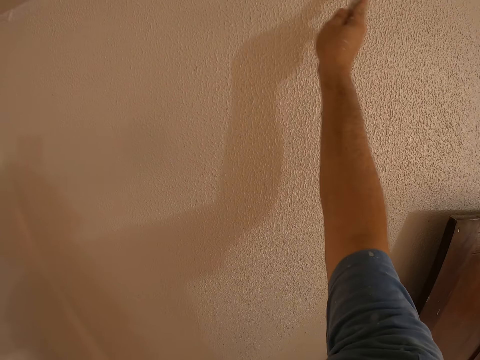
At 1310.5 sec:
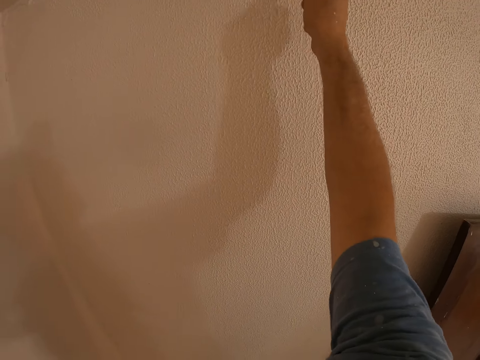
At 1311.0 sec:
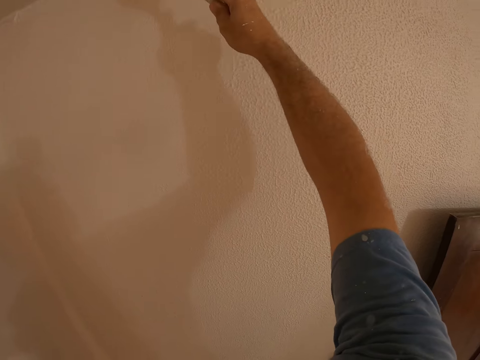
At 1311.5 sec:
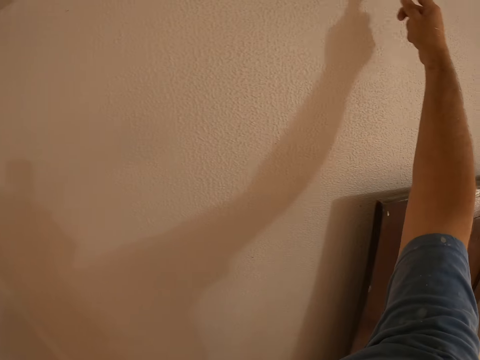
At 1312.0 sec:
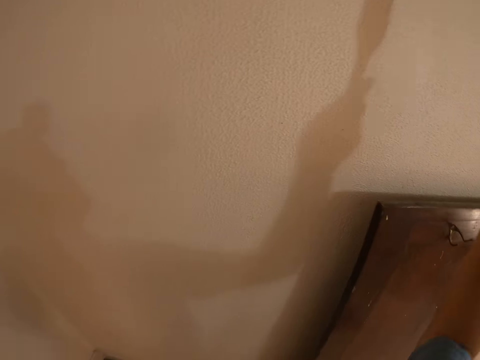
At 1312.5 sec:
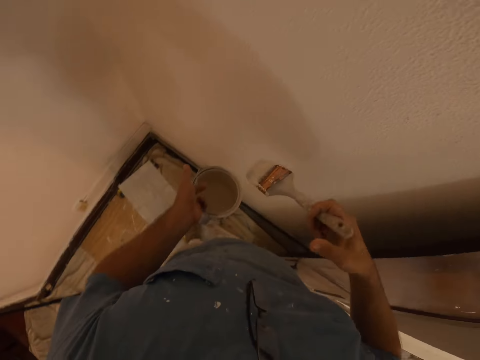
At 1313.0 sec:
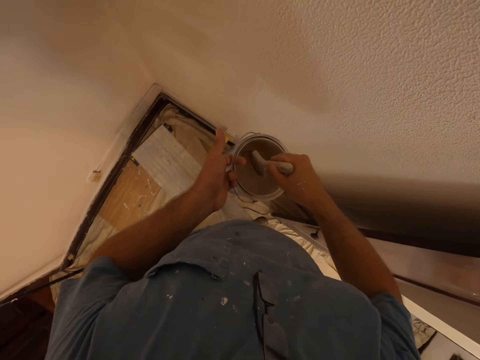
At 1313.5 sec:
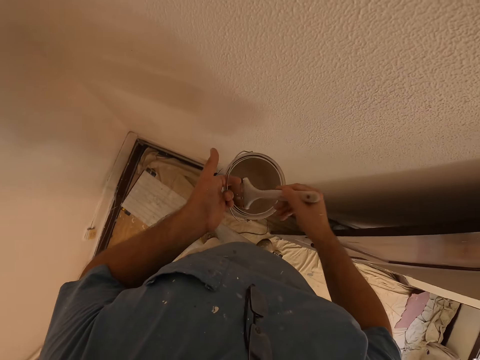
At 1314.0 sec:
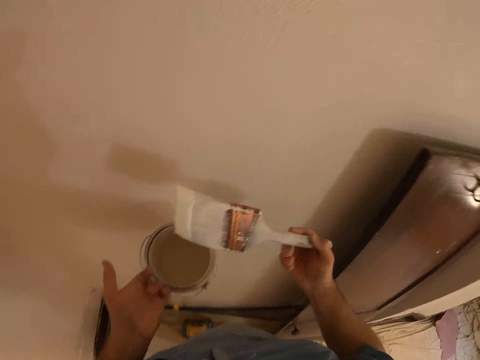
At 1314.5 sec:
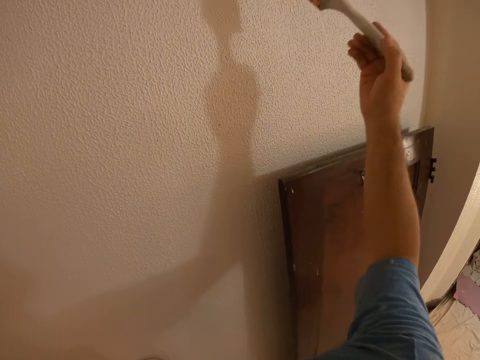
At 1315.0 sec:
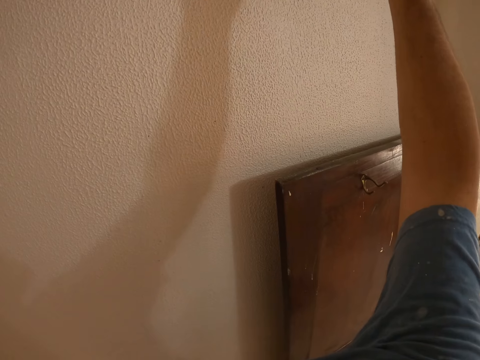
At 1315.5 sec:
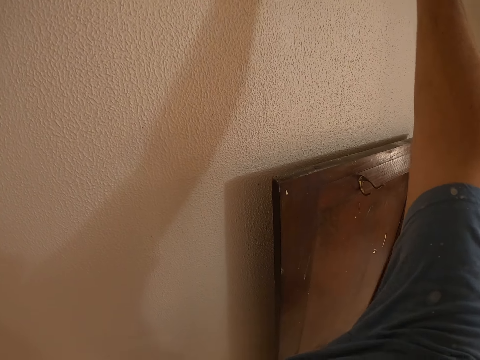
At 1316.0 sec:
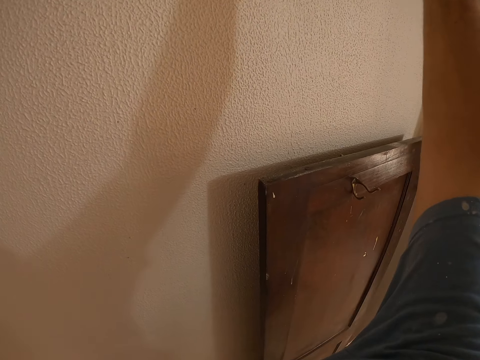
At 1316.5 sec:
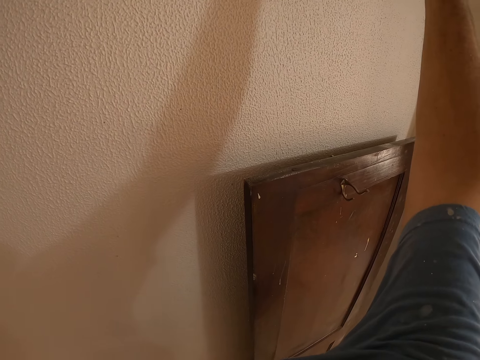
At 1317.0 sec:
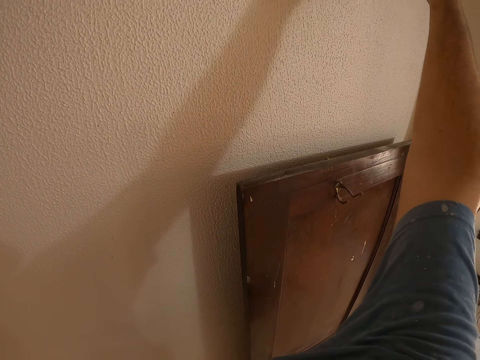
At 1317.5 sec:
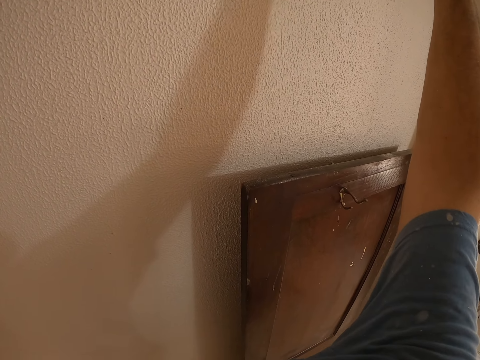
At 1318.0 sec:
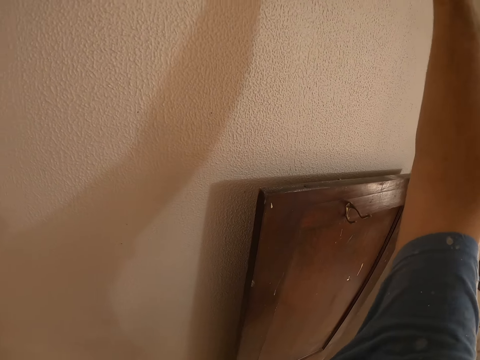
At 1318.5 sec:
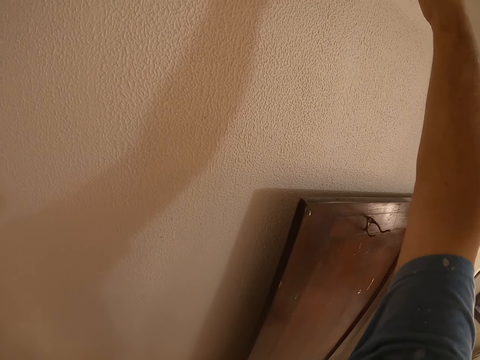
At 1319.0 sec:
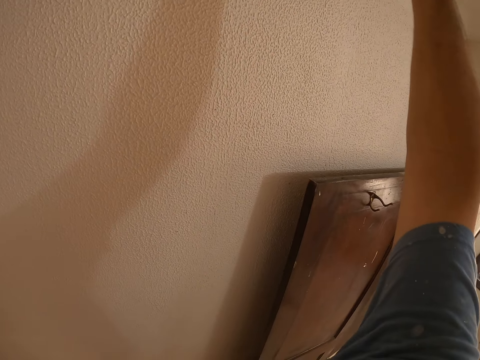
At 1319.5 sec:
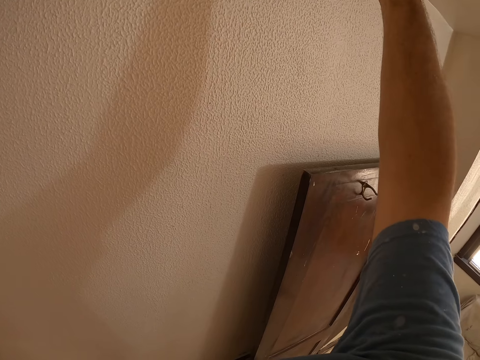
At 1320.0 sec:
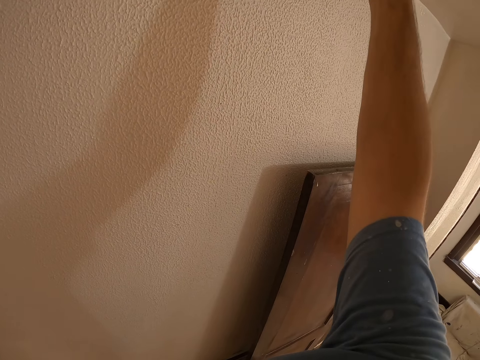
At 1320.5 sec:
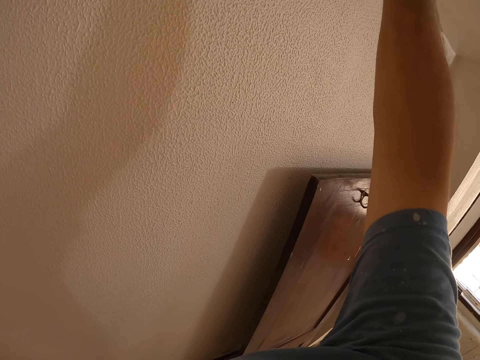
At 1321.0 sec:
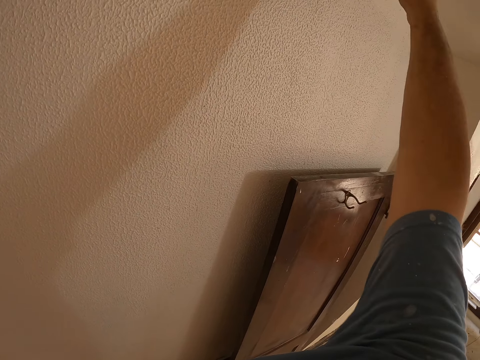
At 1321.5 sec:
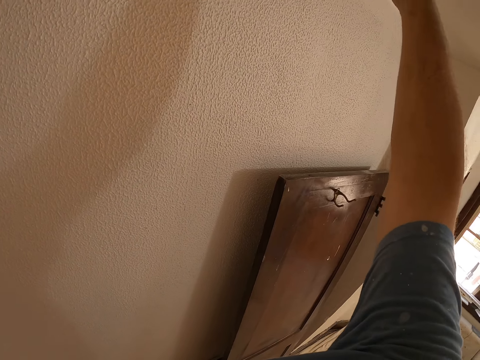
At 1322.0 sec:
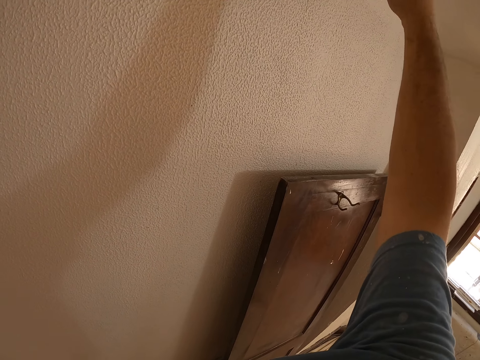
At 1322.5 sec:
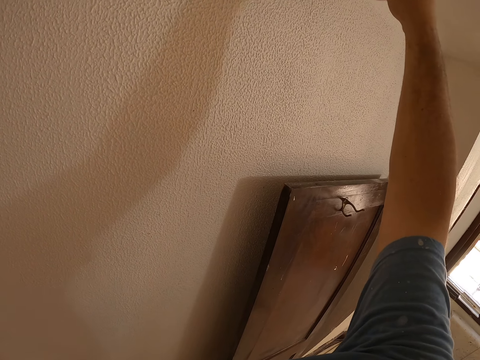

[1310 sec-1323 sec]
The camera wearer paints the ceiling. They dip the paint brush in the paint bucket. They paint the wall of the room with the paint brush.

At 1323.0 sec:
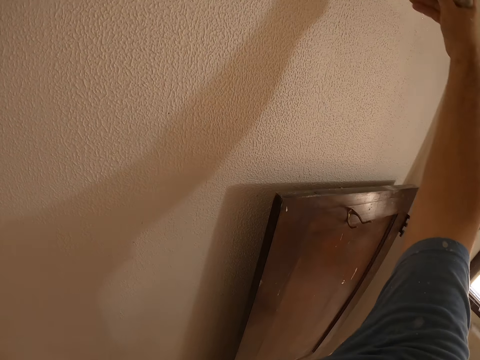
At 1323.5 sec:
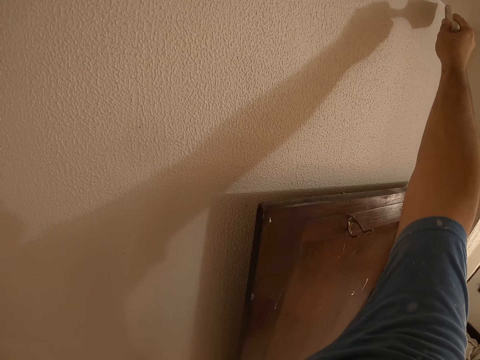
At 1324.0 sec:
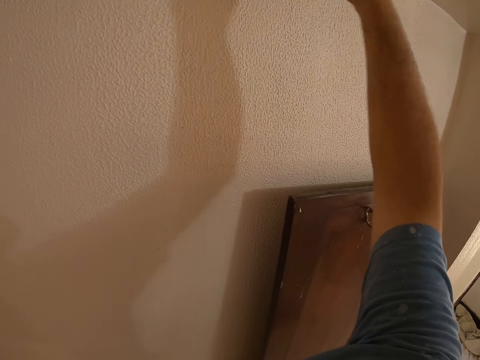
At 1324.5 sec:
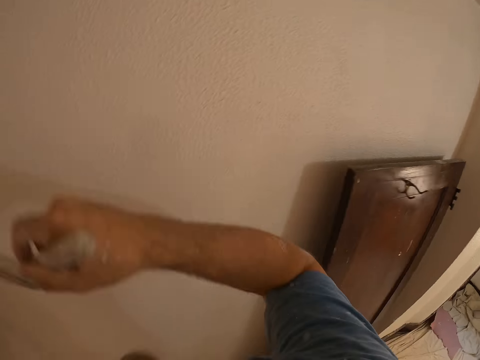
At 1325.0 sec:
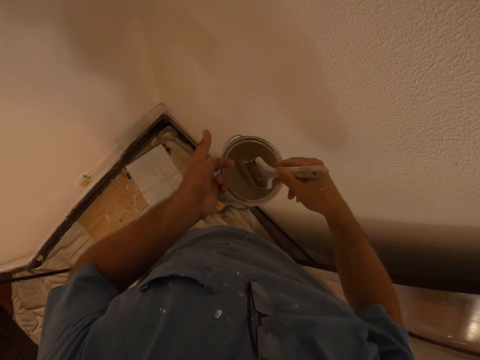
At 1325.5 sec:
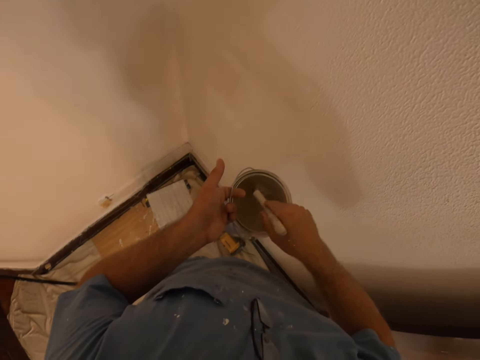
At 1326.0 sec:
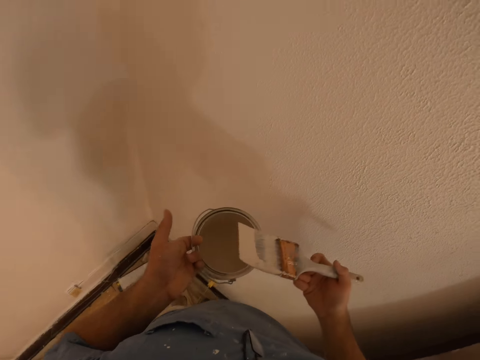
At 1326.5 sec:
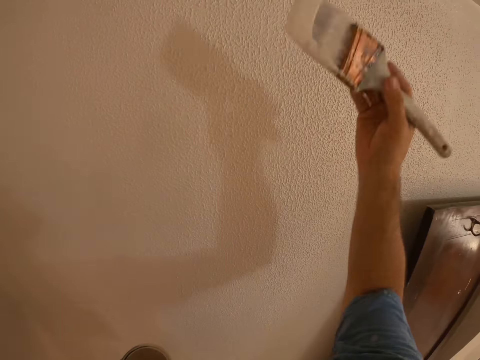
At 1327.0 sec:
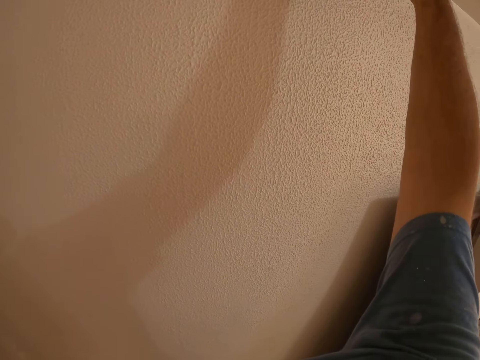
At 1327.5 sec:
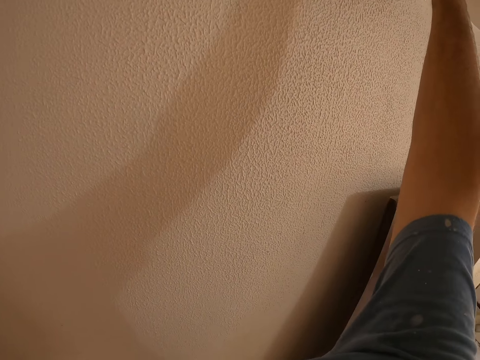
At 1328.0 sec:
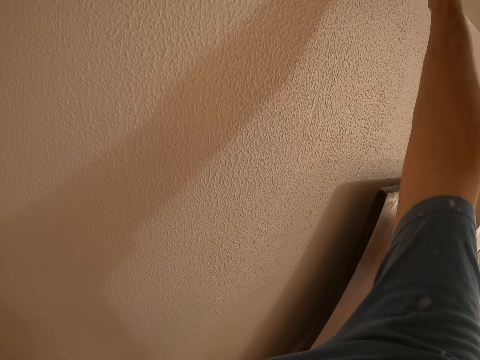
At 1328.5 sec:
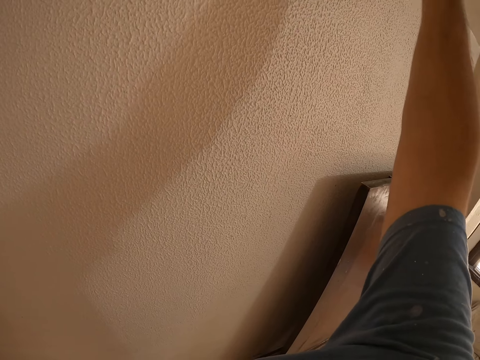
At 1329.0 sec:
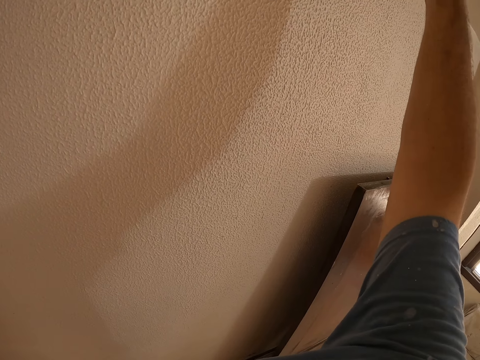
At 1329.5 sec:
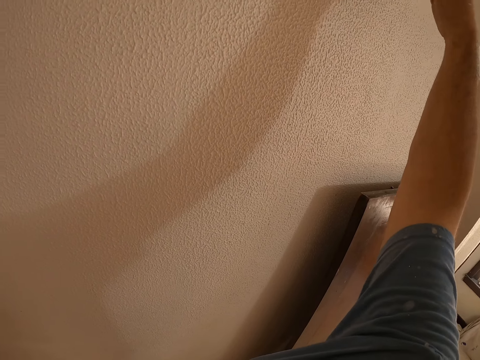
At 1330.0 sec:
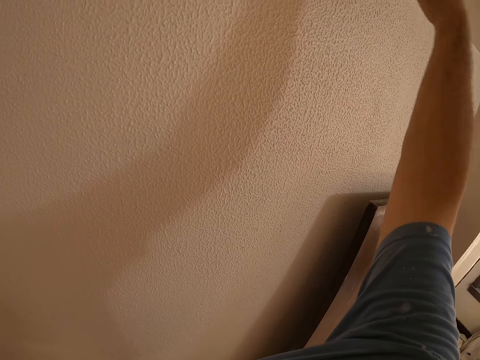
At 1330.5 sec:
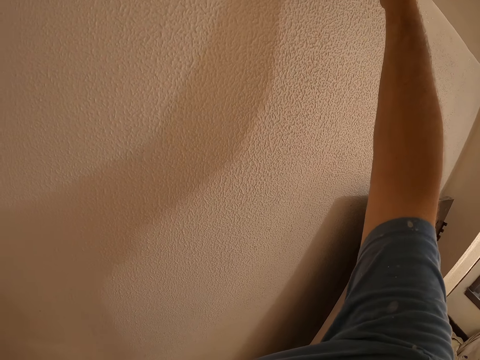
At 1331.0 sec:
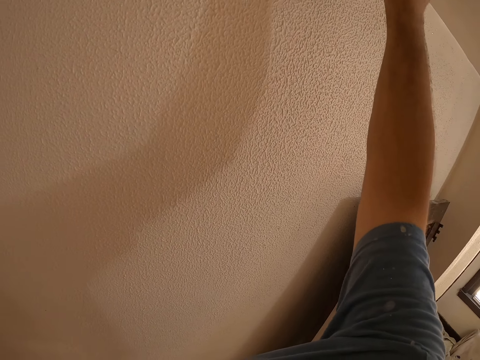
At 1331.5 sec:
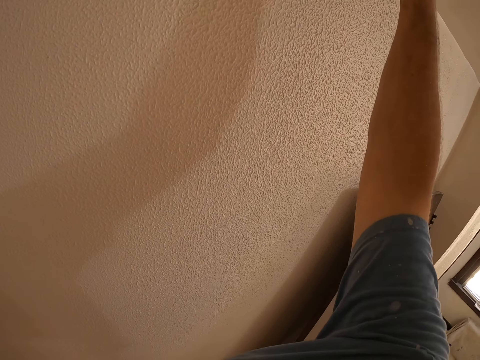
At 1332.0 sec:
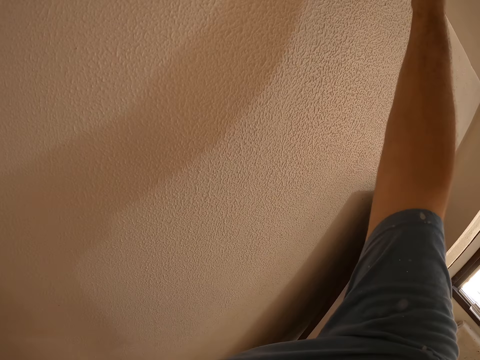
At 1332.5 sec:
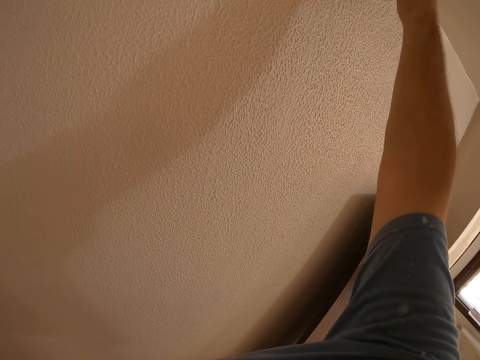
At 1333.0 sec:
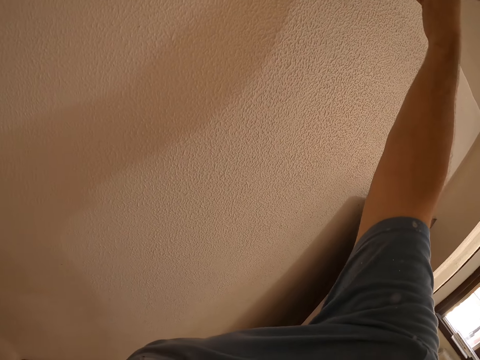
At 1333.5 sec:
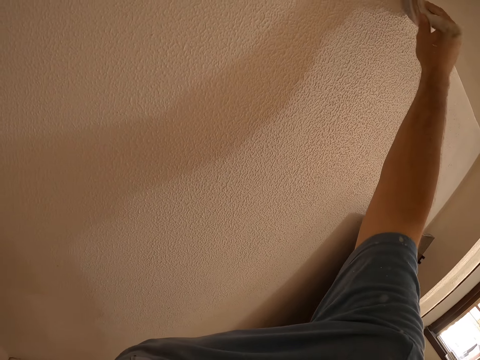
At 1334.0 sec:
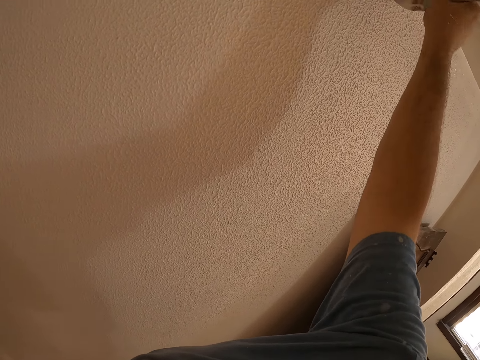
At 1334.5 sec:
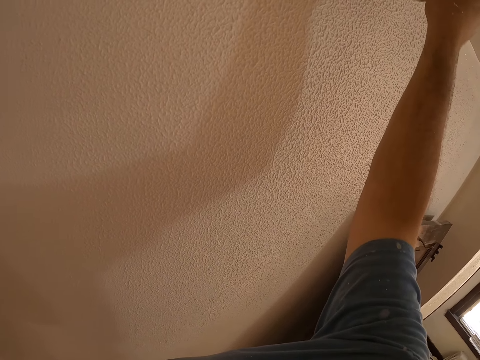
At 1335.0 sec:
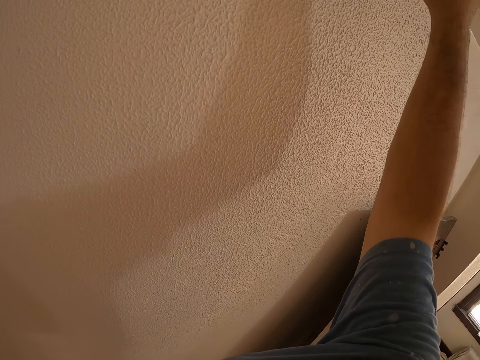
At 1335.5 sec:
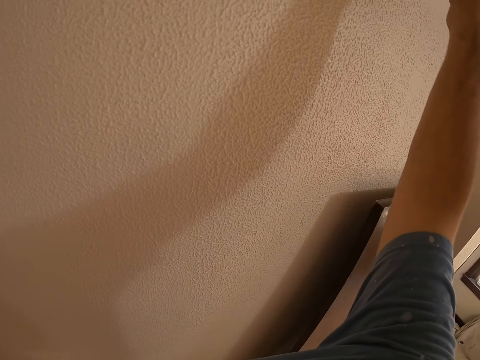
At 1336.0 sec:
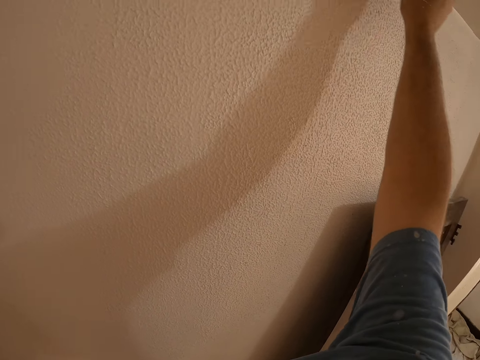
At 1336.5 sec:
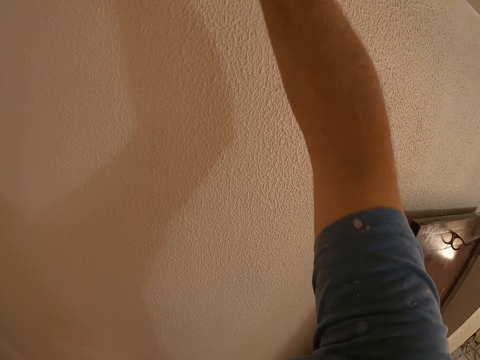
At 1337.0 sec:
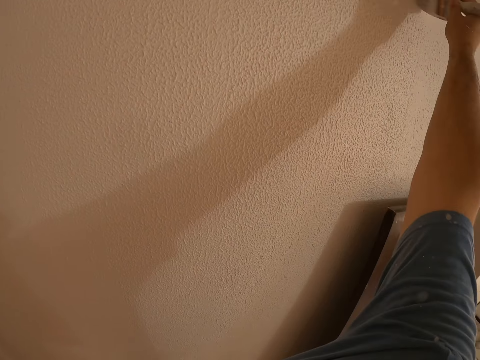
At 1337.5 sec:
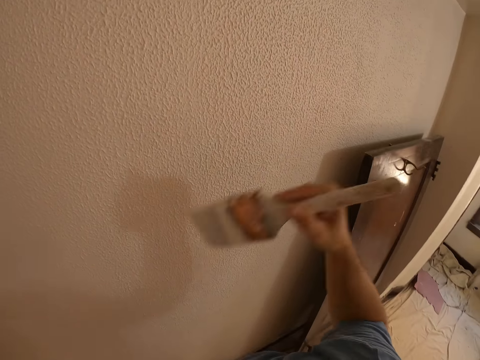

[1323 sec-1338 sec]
The camera wearer paints the ceiling. They dip the paint brush in the paint bucket. They paint the ceiling. They paint the wall of the room with the paint brush.
